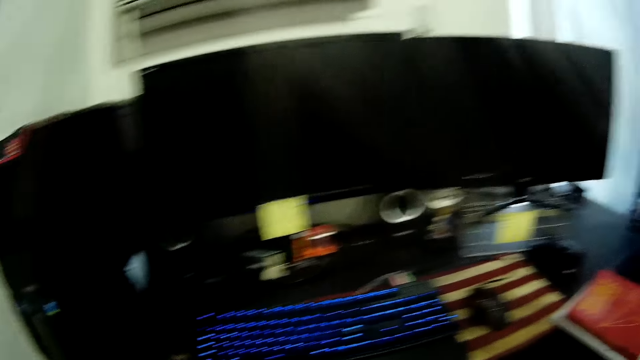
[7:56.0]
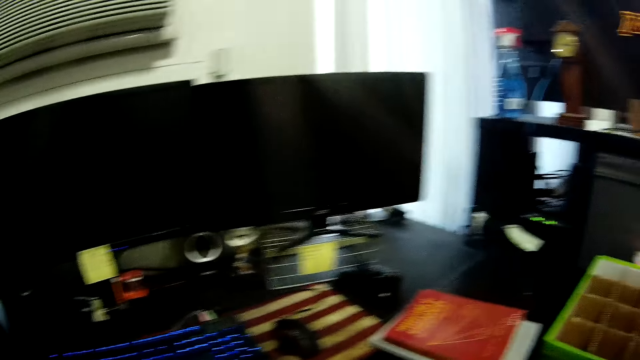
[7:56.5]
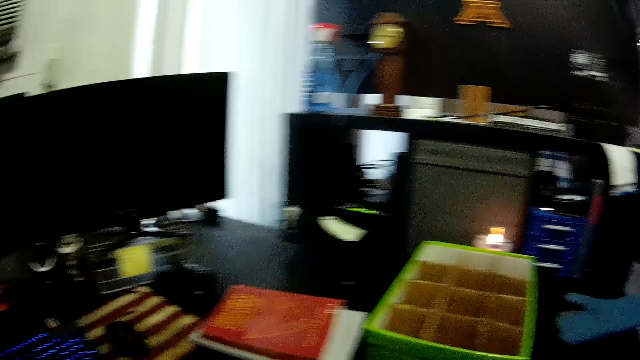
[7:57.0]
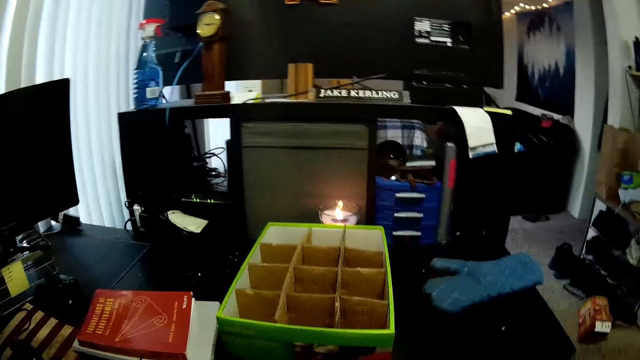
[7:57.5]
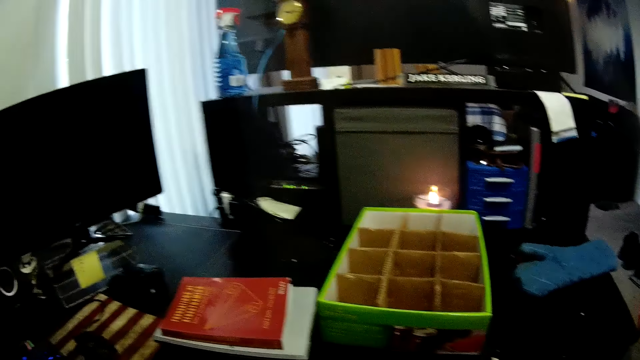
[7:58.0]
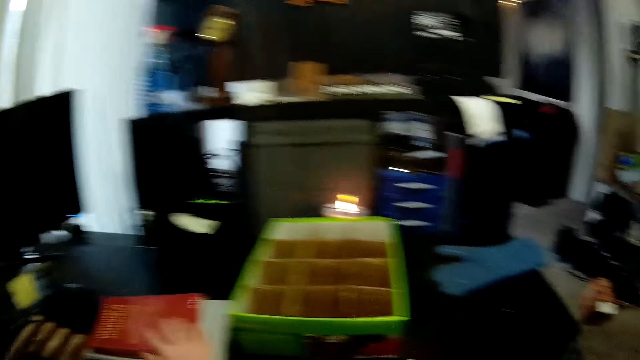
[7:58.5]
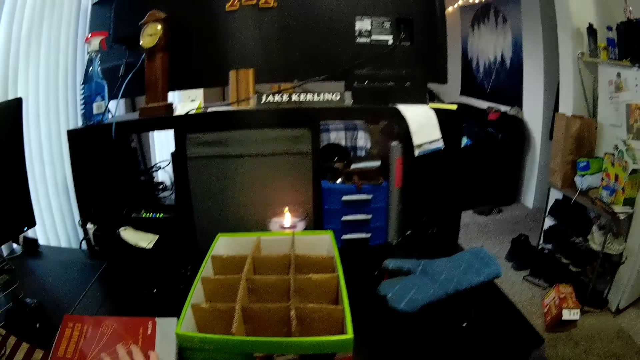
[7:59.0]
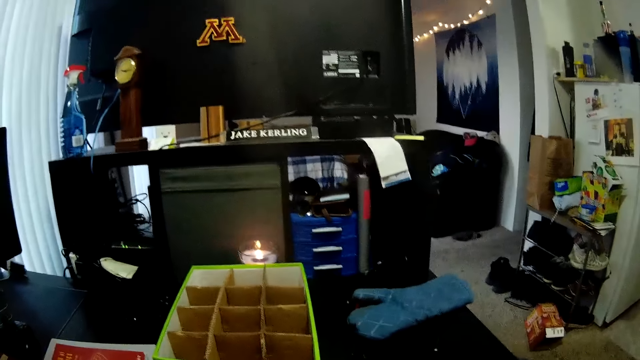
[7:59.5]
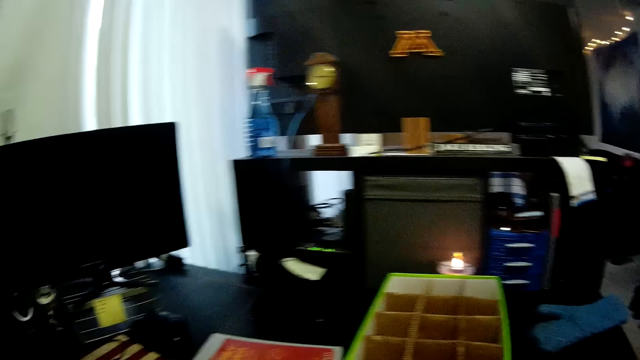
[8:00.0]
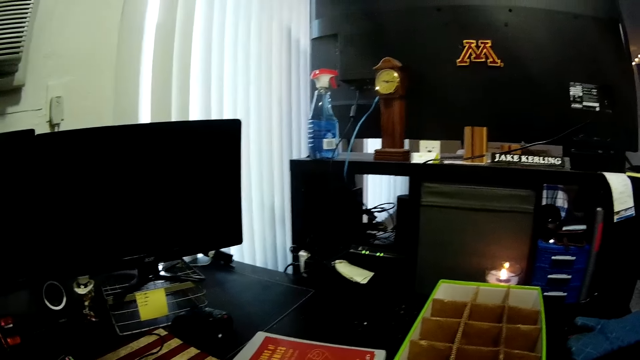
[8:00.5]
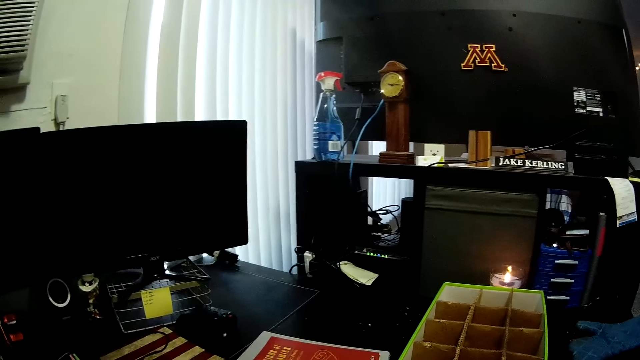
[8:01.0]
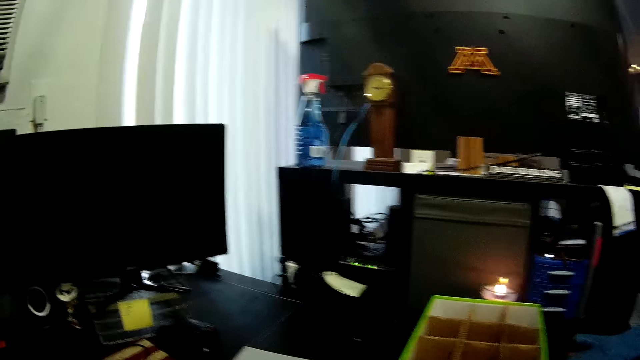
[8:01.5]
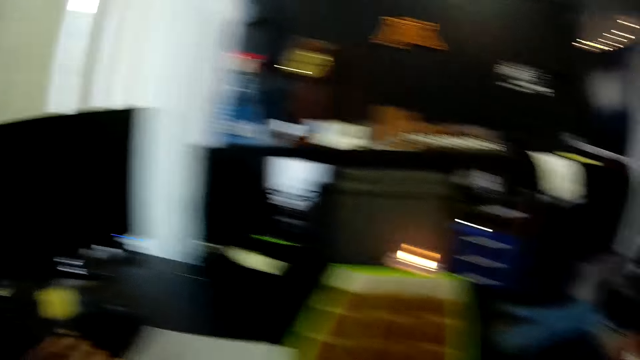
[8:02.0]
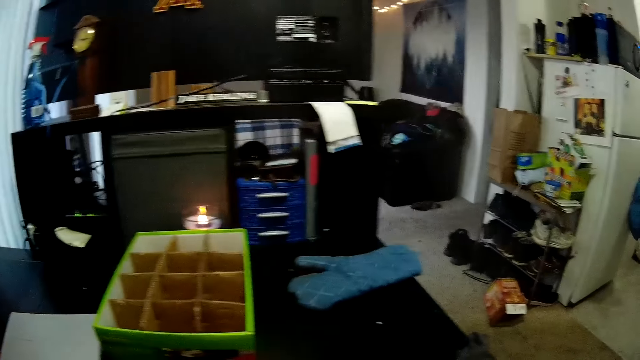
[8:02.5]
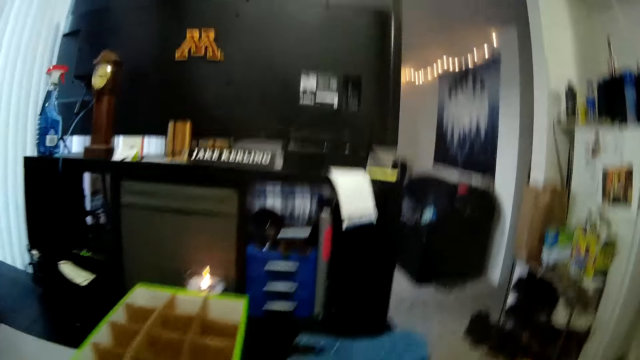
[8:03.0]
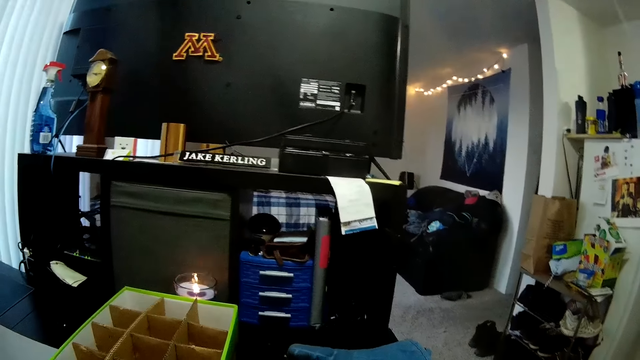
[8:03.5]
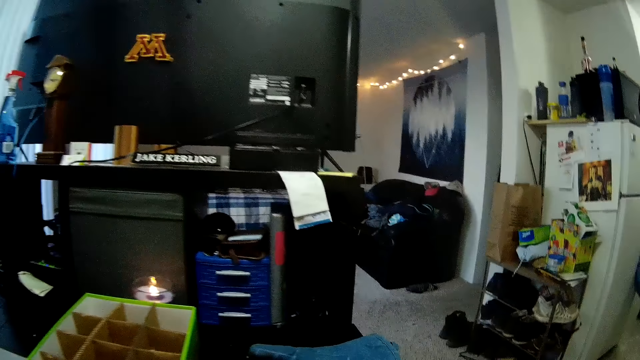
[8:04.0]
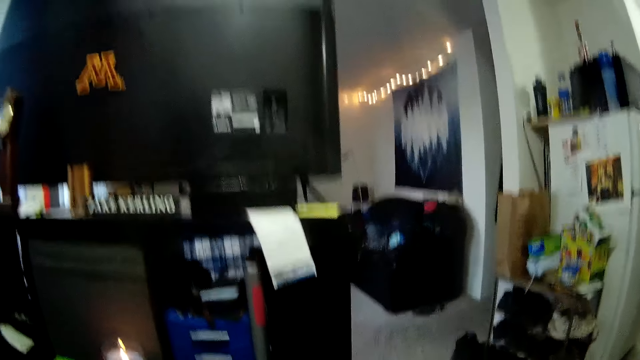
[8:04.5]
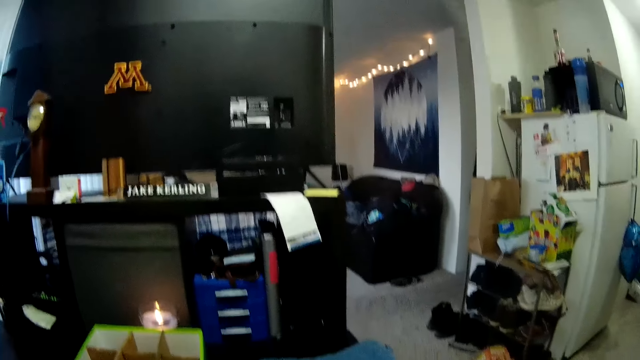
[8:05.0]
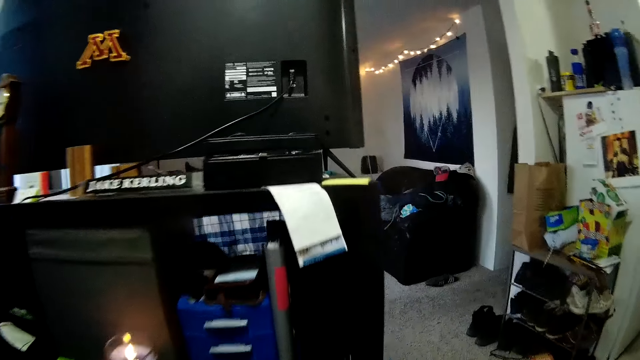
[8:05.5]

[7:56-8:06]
The camera wearer adjusts a book on the table in the work station.

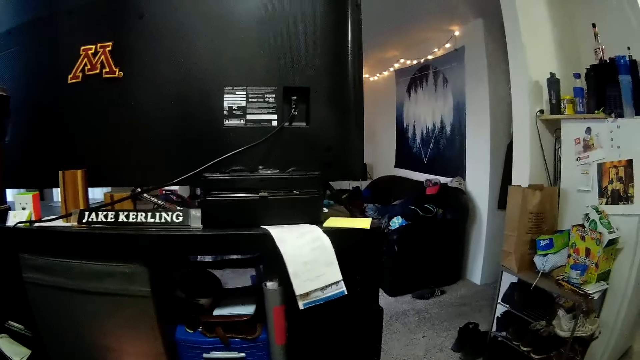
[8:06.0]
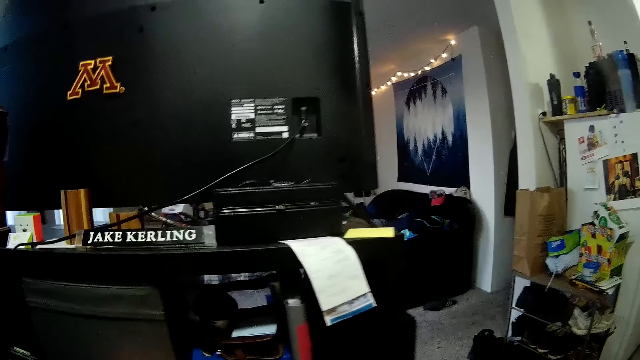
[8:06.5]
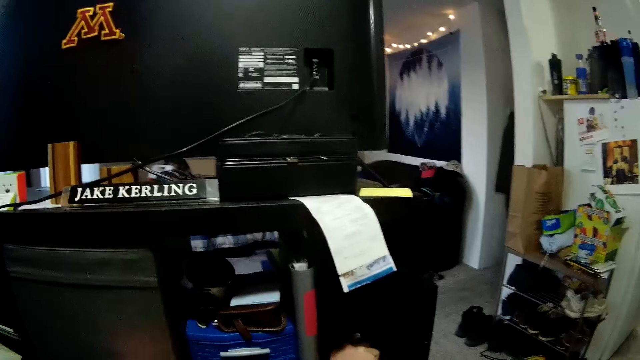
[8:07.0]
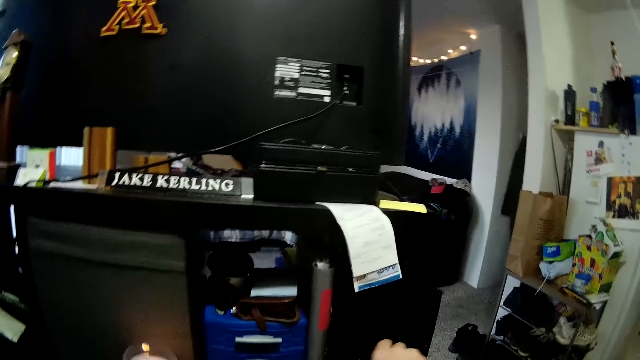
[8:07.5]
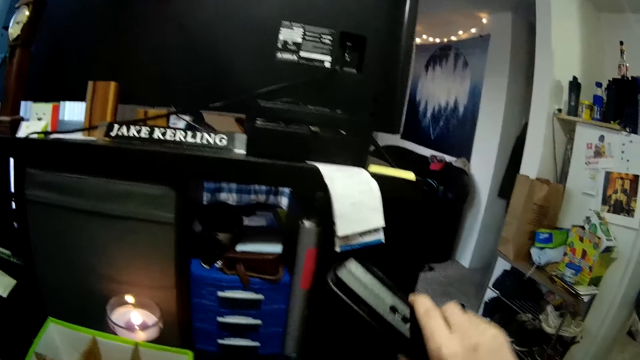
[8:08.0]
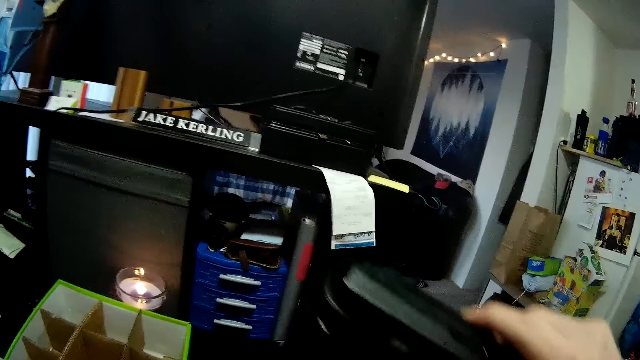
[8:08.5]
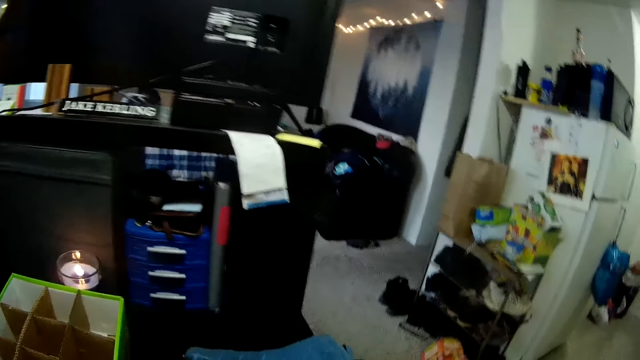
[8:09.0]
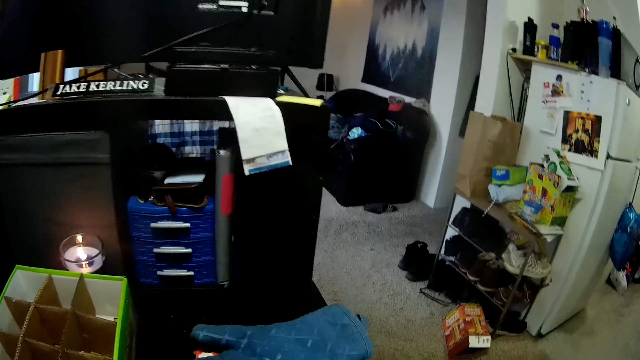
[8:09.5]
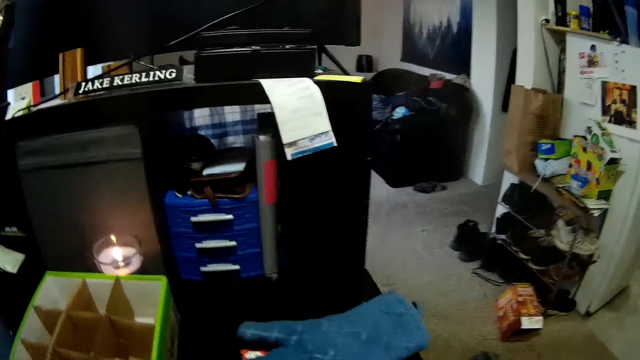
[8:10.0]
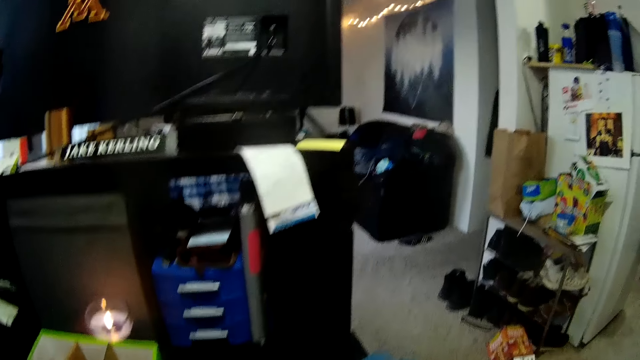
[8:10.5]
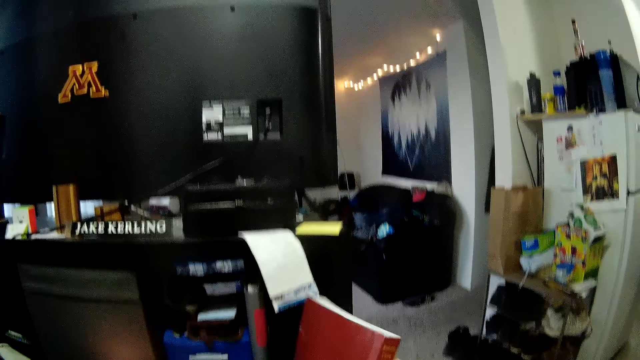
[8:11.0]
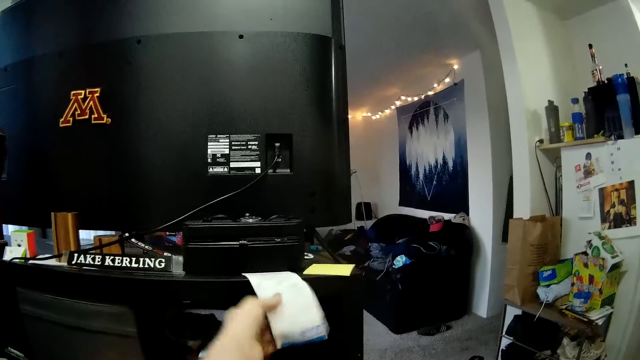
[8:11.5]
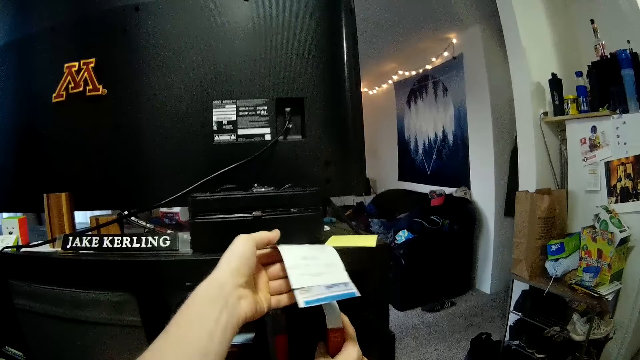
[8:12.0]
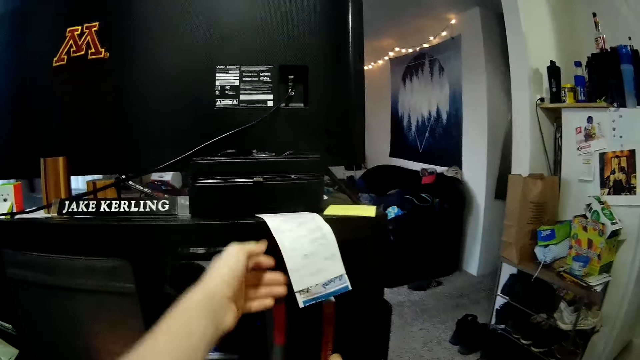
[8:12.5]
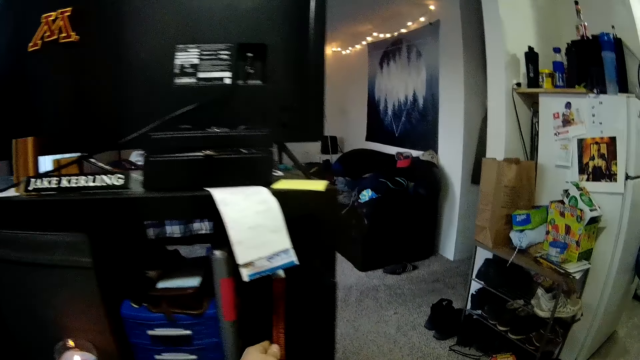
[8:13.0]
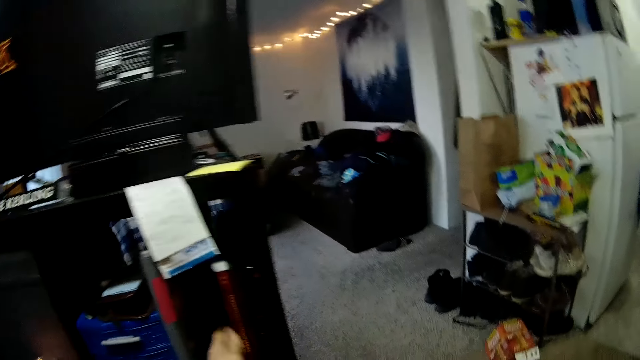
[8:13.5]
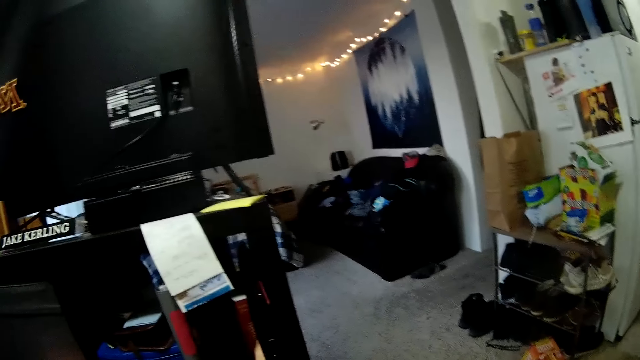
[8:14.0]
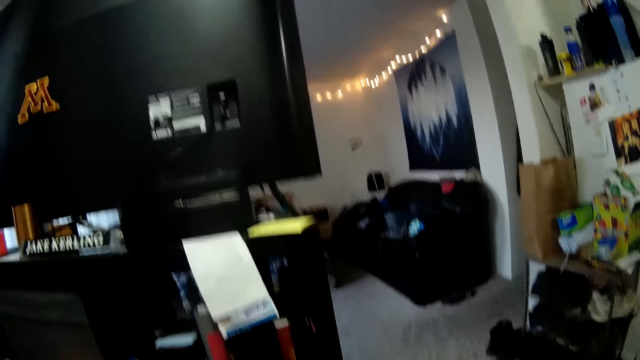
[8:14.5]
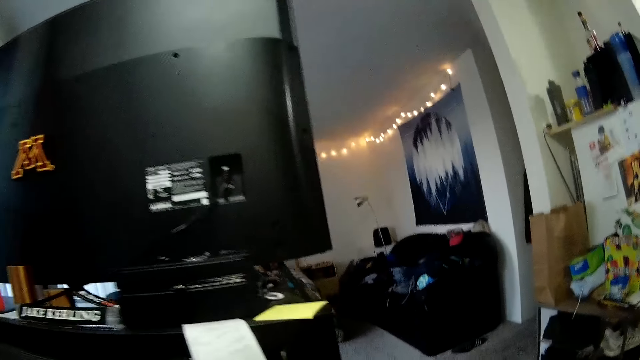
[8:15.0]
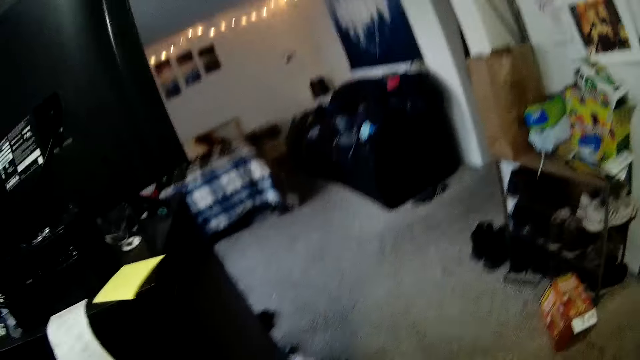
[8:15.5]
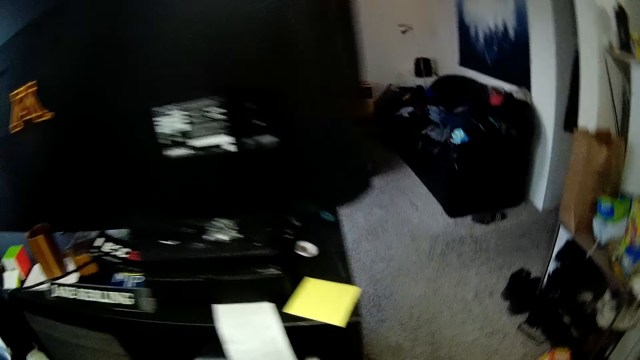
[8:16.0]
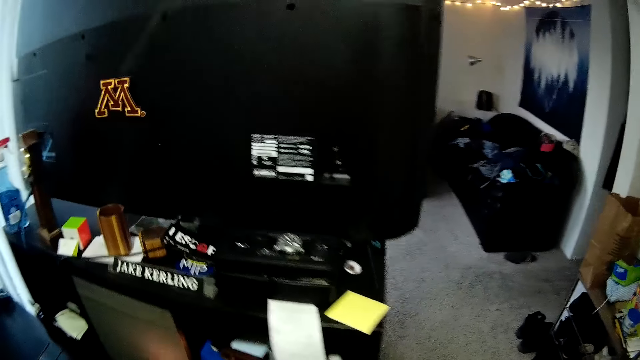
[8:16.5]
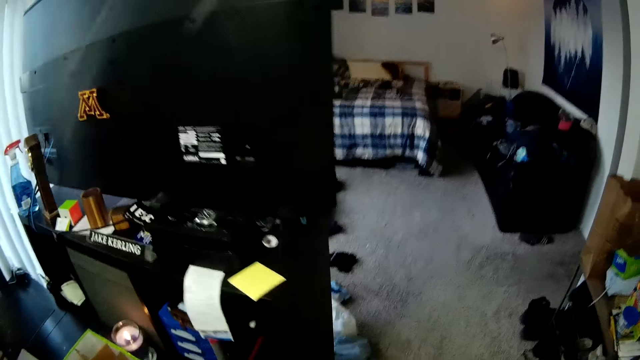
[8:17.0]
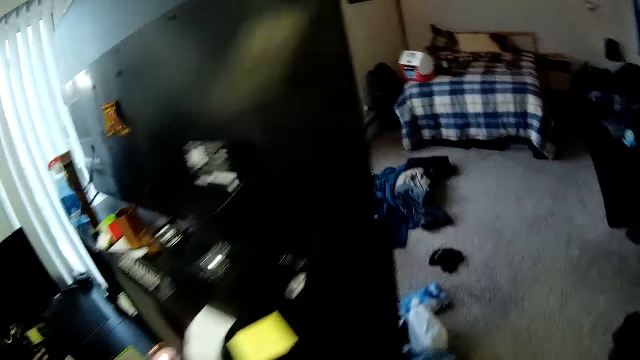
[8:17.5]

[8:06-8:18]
The camera wearer carries out a disc player from a shelf. He places the book in the shelf with his right hand. He holds up a piece of paper on top of the shelf with his left hand.
